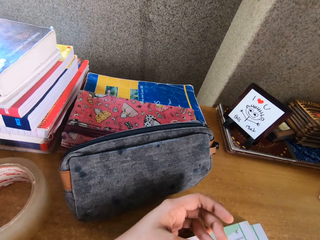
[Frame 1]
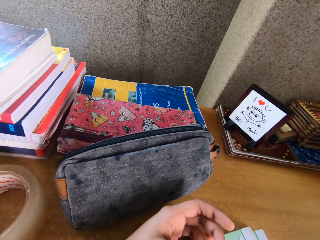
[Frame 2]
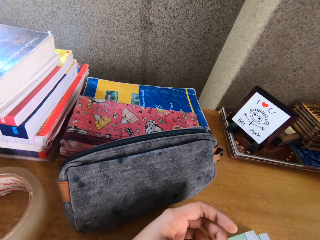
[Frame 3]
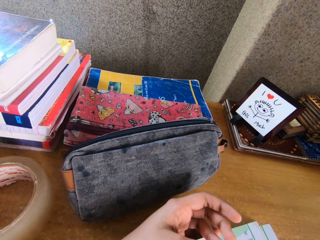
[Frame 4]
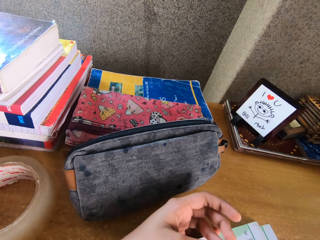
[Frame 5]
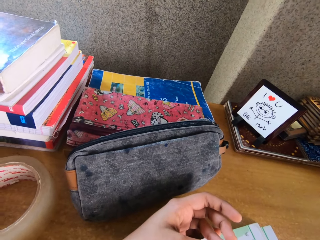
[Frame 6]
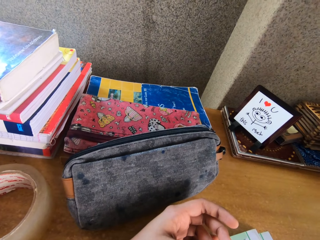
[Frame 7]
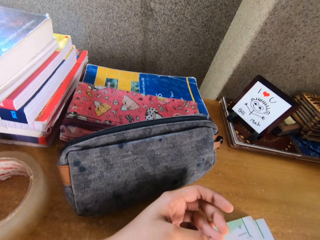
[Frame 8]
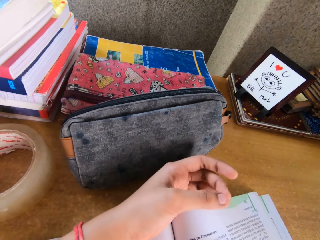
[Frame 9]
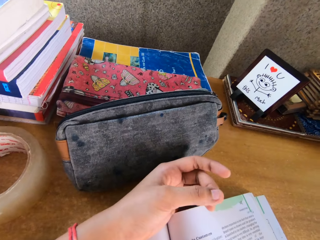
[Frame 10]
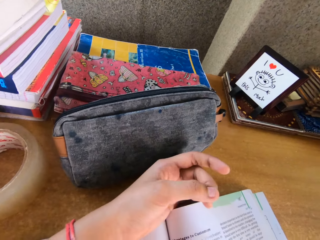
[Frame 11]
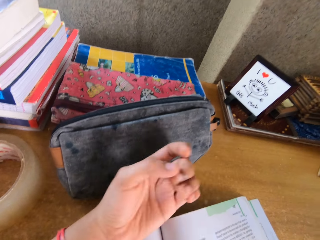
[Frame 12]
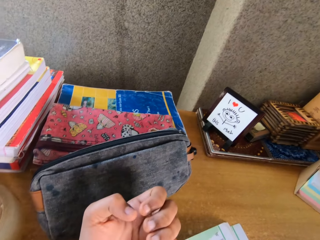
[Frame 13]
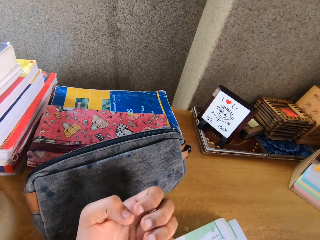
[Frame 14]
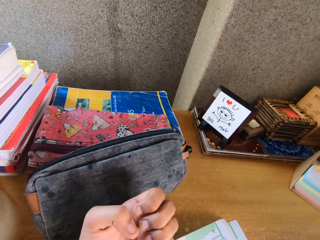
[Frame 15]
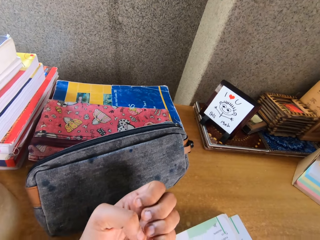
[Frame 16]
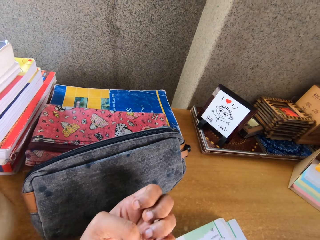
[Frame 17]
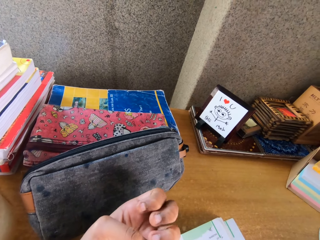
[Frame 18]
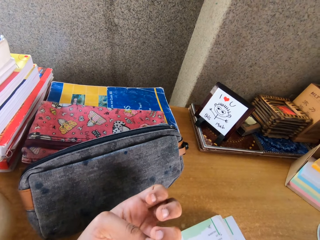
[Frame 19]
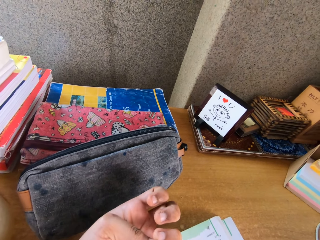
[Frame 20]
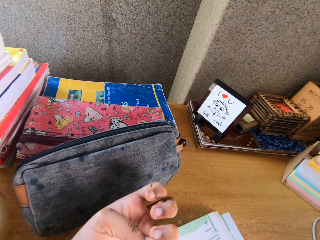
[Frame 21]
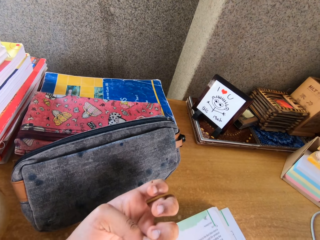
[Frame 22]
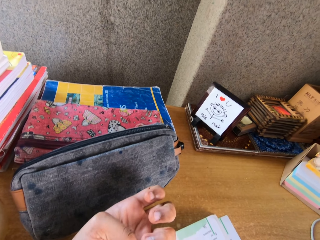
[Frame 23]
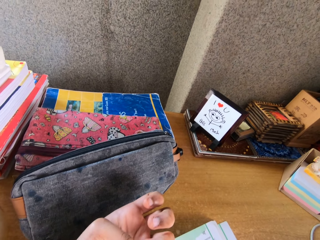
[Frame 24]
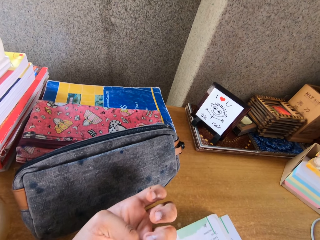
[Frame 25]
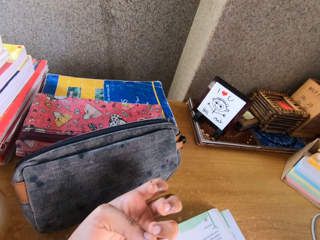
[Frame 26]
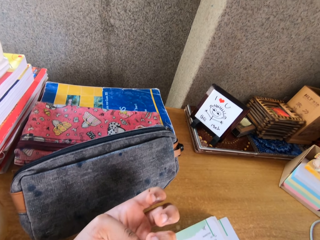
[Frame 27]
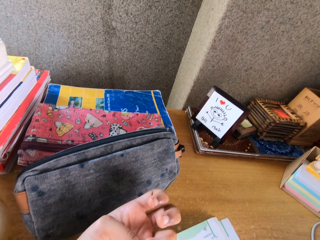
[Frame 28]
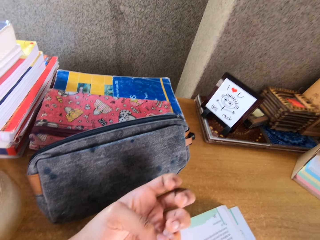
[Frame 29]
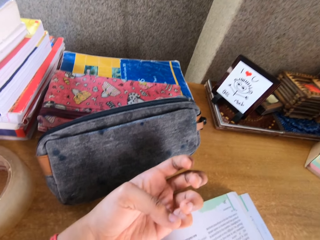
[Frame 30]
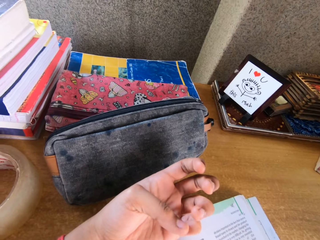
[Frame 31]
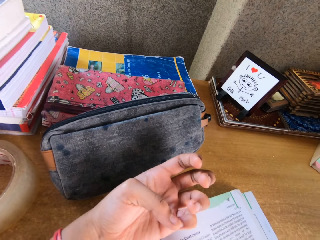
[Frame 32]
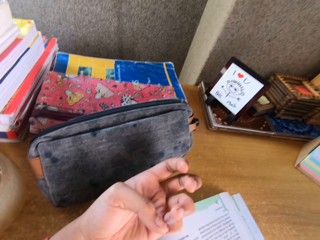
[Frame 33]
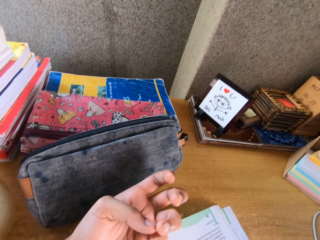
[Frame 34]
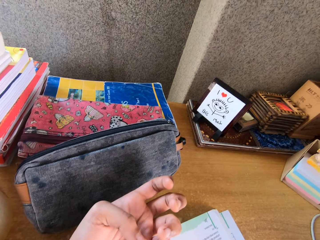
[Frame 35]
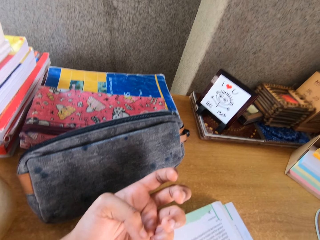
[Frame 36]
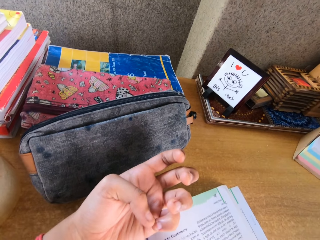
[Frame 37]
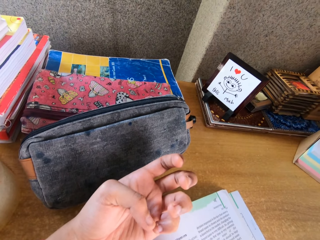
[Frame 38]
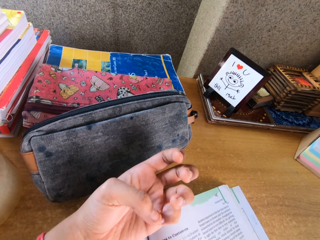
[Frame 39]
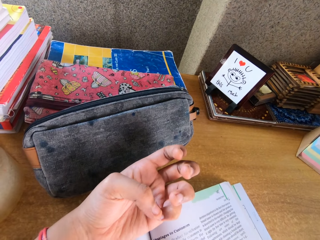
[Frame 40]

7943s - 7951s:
The camera wearer moves her fingers.

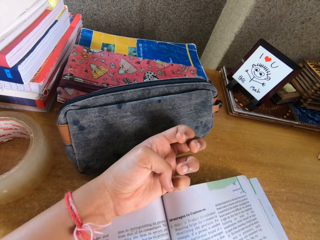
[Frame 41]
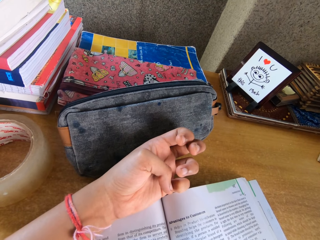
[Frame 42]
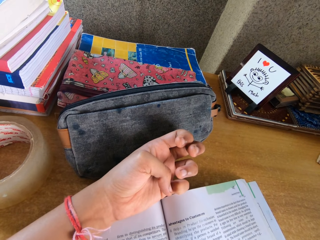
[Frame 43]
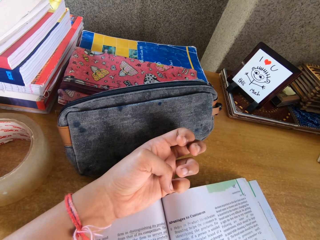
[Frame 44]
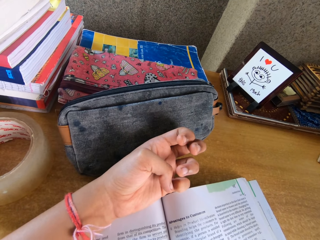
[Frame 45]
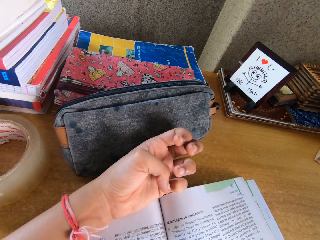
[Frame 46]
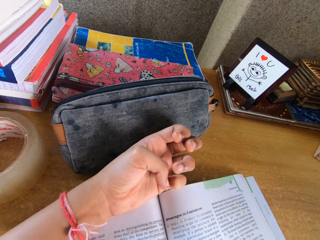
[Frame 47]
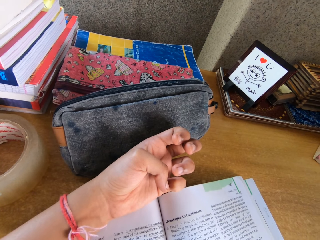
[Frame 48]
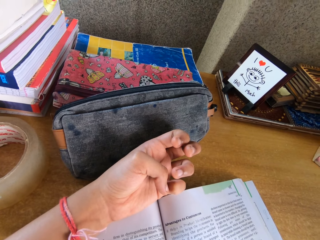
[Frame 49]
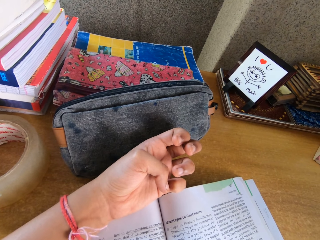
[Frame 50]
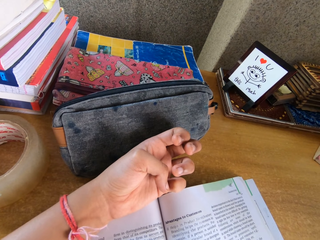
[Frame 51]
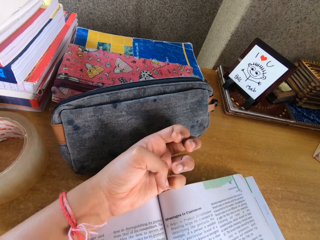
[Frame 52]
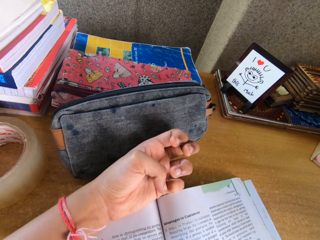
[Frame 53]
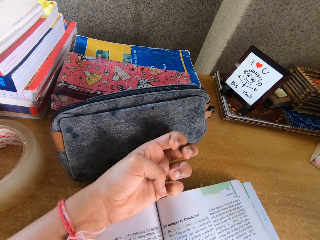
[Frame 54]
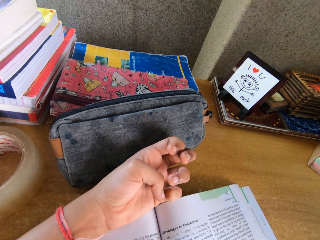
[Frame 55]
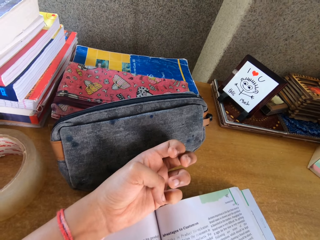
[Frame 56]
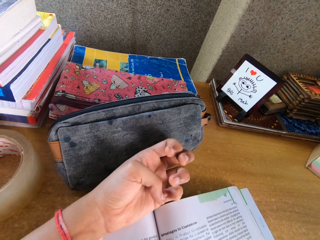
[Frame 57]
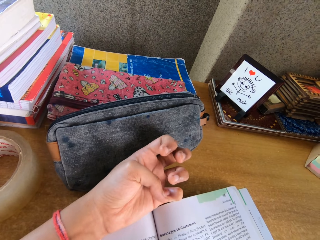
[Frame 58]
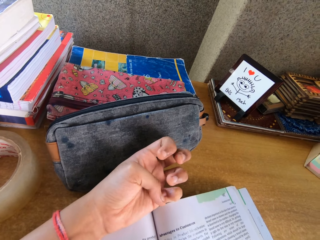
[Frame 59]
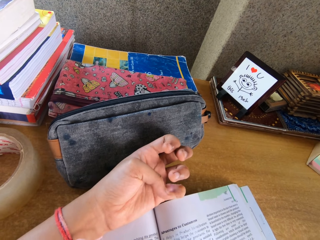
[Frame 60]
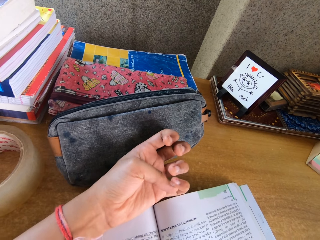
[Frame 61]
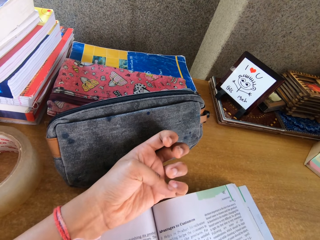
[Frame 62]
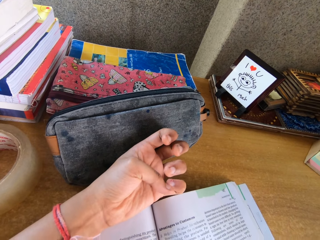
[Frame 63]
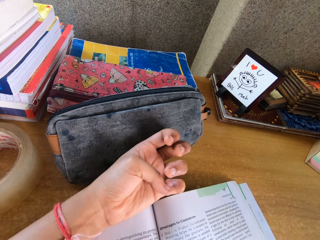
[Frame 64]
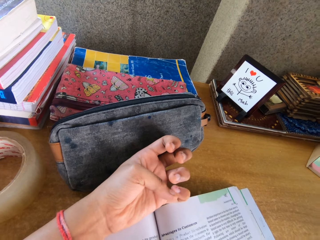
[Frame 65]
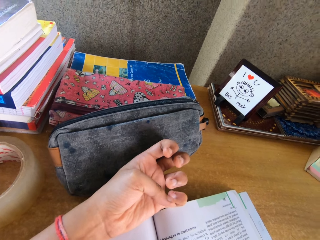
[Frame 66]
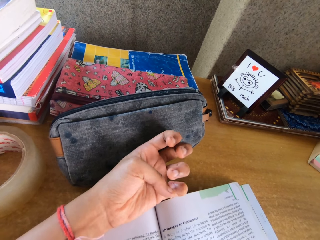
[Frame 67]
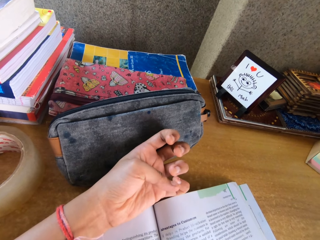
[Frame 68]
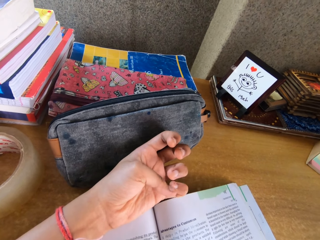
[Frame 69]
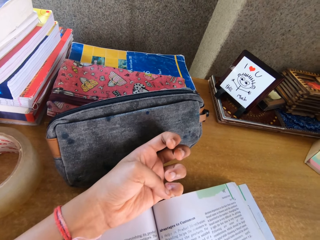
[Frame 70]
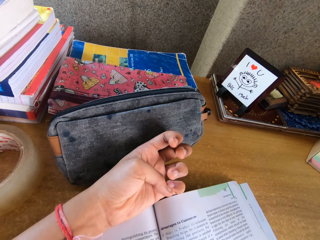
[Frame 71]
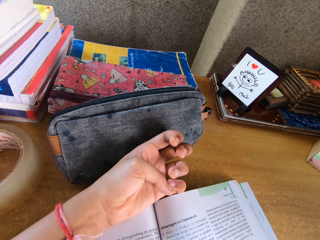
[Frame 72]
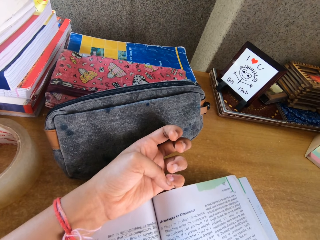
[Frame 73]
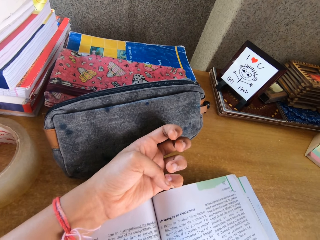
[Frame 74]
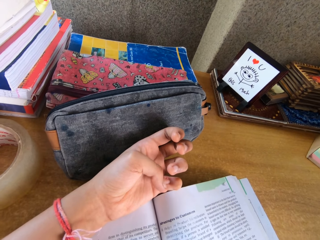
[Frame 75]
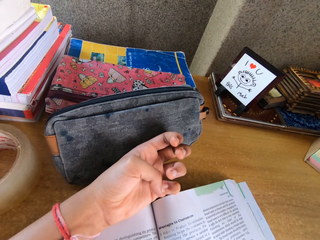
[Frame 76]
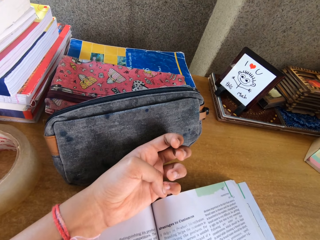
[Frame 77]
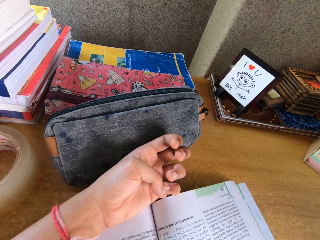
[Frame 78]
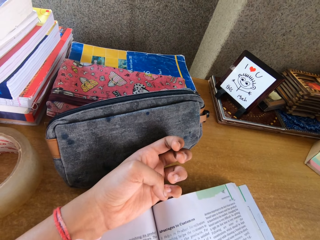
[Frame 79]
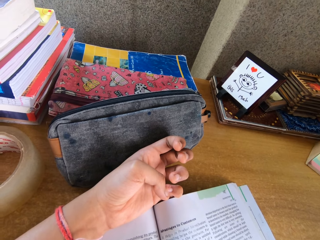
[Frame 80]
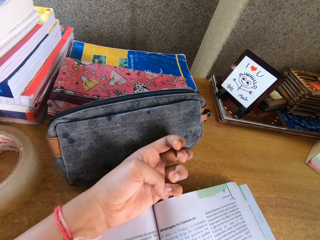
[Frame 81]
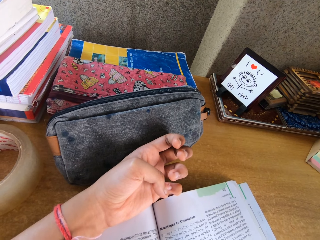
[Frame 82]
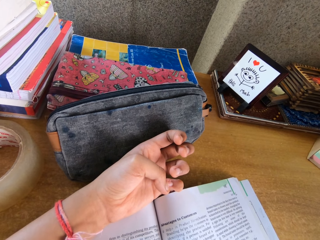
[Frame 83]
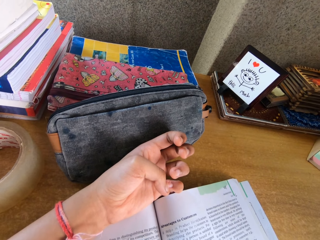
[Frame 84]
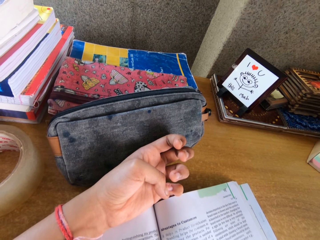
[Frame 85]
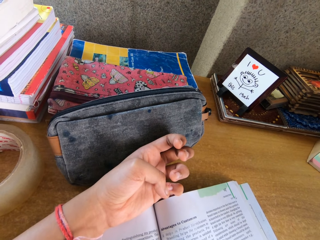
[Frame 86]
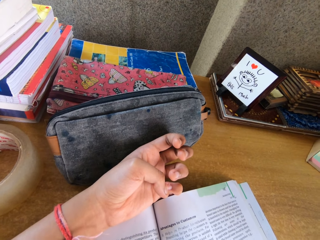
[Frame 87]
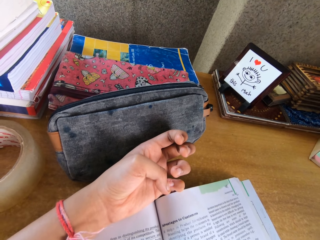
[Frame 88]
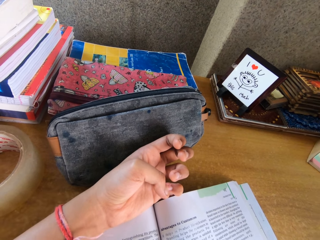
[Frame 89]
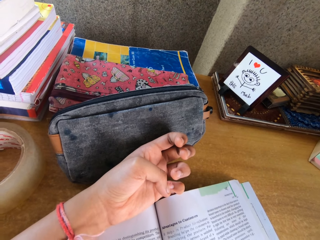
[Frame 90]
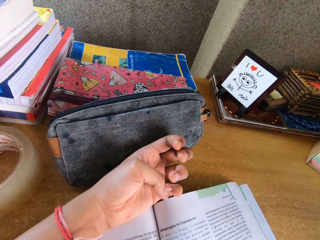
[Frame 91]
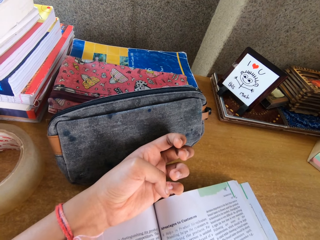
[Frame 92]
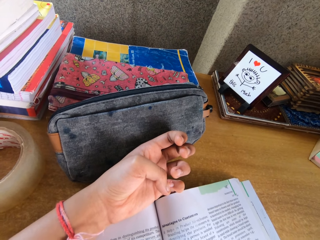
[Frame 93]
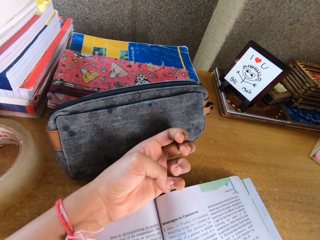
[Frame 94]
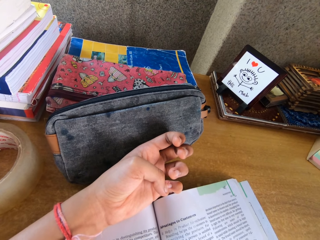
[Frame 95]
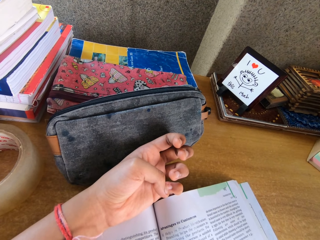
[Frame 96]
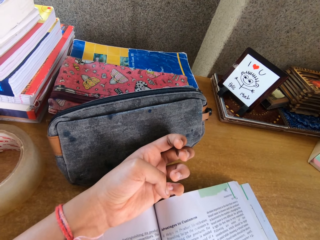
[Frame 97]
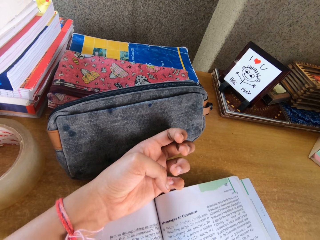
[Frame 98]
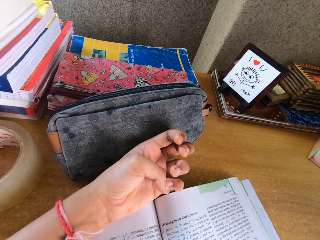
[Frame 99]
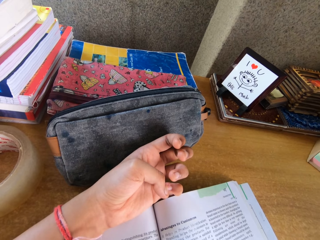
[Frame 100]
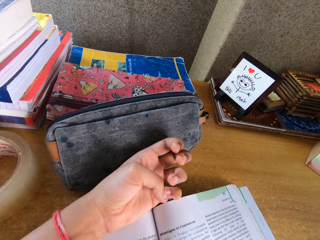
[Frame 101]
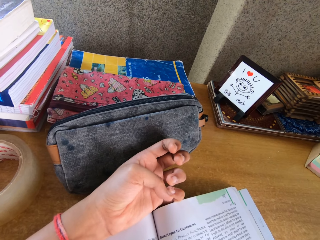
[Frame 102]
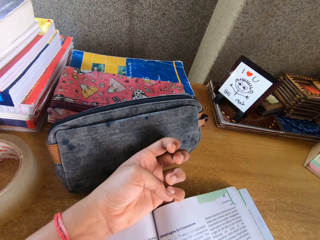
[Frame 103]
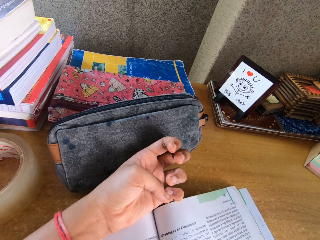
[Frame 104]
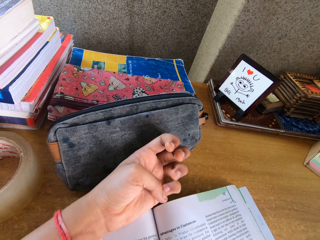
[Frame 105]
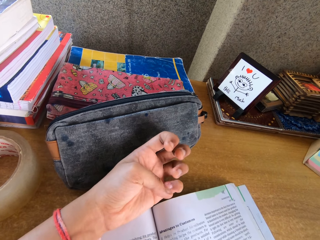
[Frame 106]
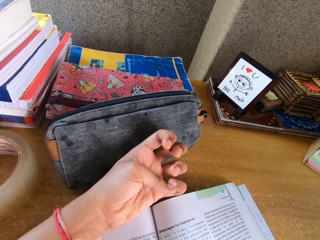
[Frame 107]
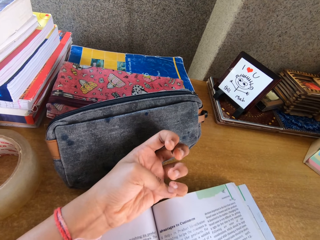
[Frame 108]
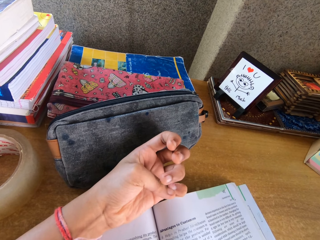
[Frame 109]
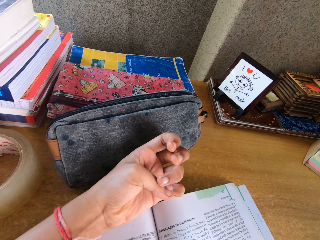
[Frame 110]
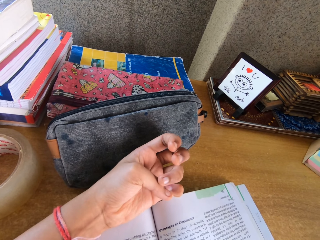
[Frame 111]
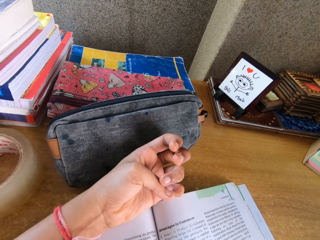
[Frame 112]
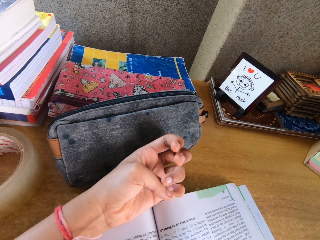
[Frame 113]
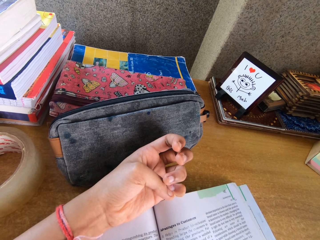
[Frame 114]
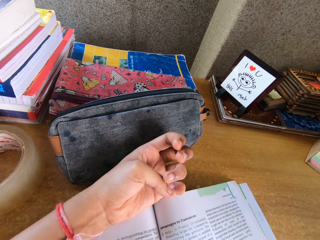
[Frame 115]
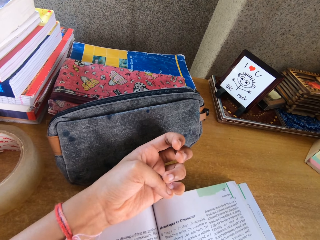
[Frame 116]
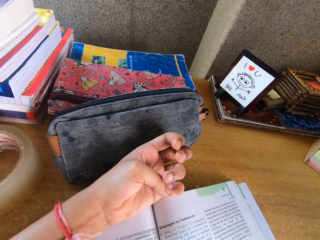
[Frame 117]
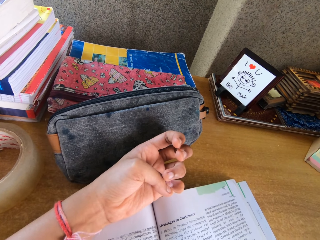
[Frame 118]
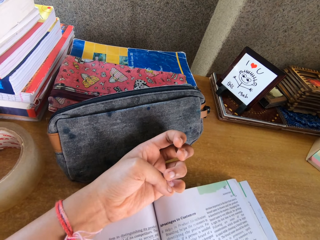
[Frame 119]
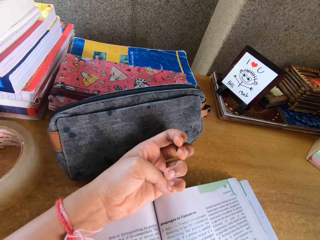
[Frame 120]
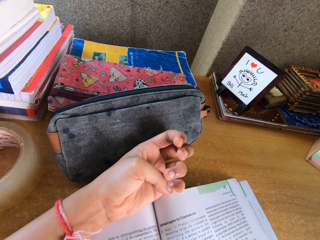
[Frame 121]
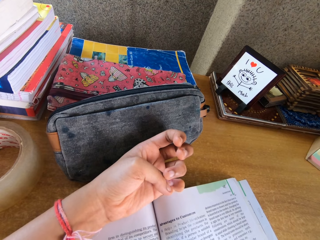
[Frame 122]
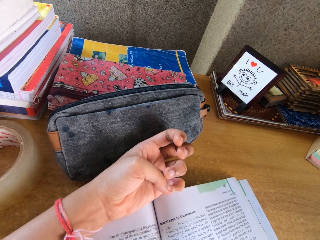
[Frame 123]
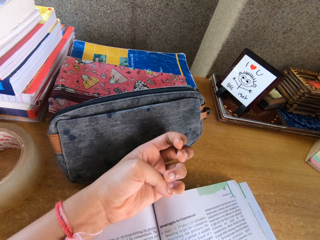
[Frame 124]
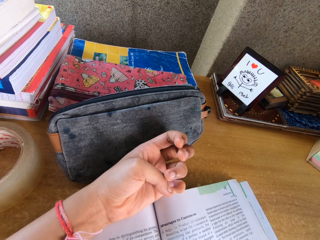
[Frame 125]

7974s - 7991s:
The camera wearer stares at the book. She moves her fingers.
